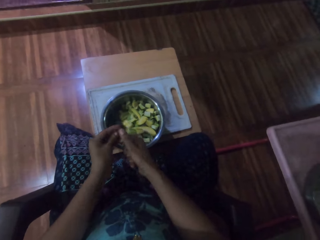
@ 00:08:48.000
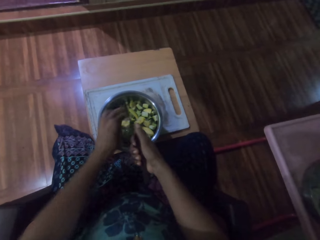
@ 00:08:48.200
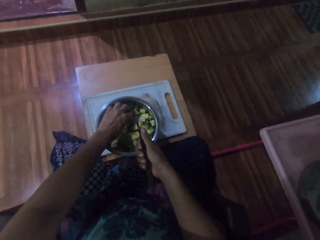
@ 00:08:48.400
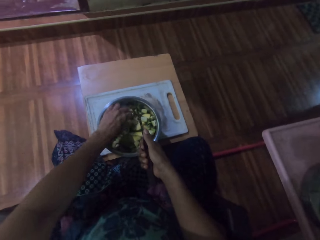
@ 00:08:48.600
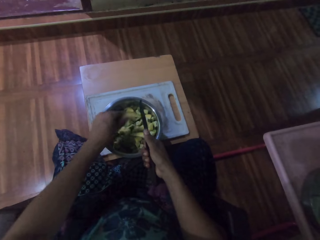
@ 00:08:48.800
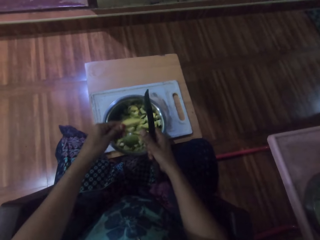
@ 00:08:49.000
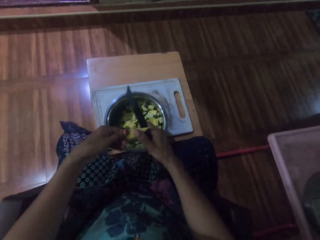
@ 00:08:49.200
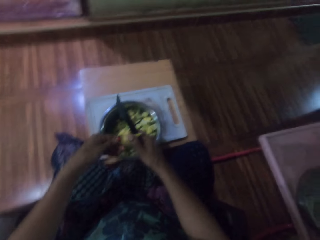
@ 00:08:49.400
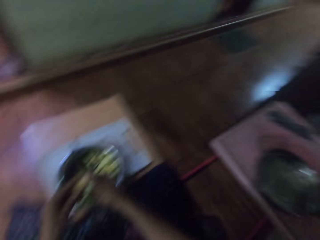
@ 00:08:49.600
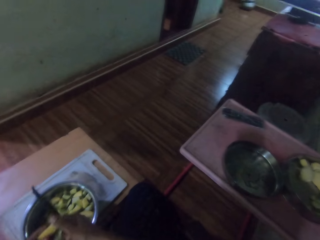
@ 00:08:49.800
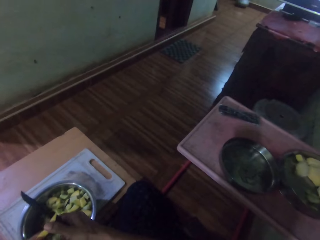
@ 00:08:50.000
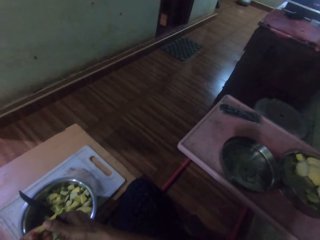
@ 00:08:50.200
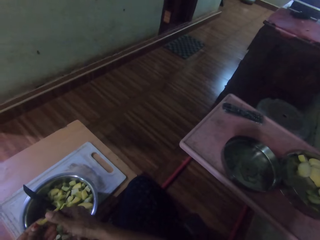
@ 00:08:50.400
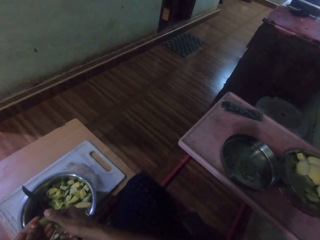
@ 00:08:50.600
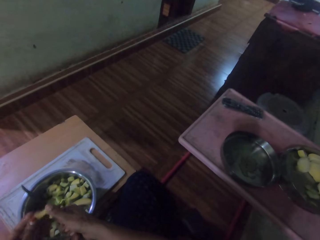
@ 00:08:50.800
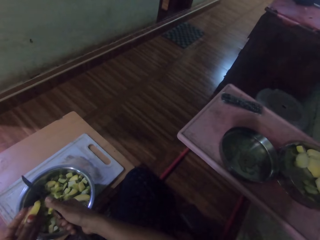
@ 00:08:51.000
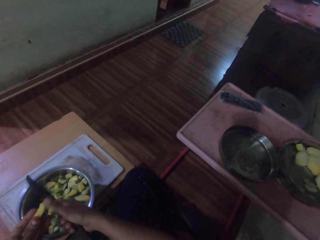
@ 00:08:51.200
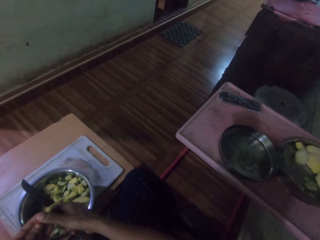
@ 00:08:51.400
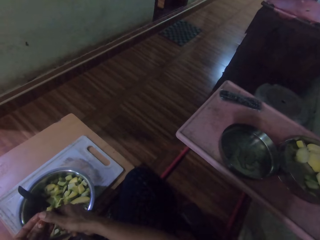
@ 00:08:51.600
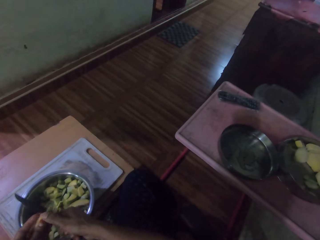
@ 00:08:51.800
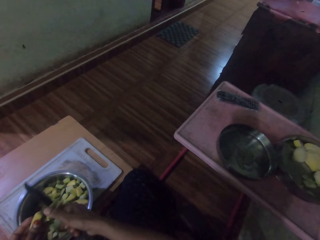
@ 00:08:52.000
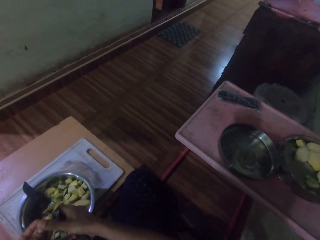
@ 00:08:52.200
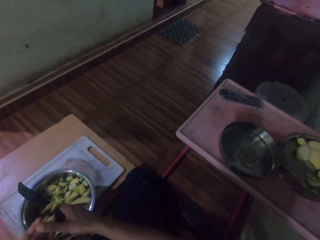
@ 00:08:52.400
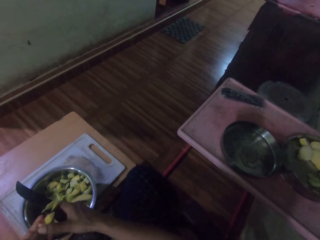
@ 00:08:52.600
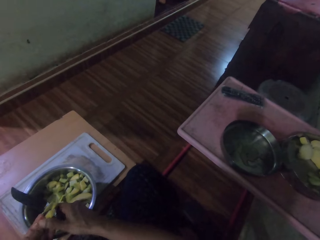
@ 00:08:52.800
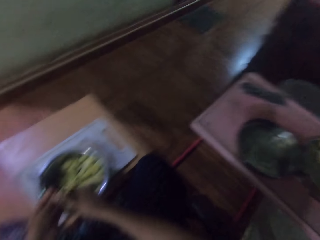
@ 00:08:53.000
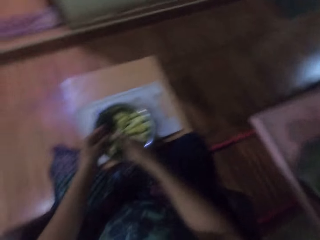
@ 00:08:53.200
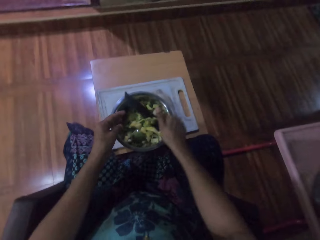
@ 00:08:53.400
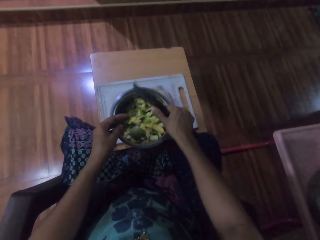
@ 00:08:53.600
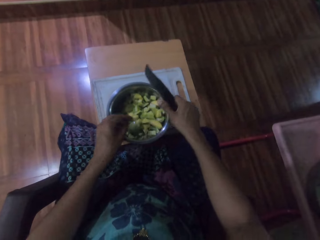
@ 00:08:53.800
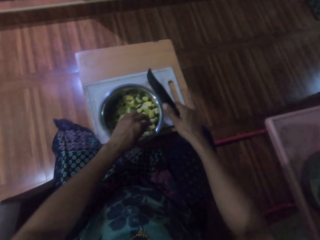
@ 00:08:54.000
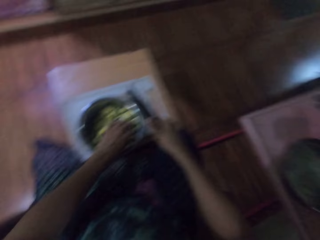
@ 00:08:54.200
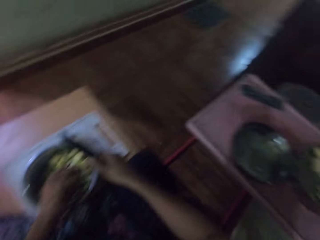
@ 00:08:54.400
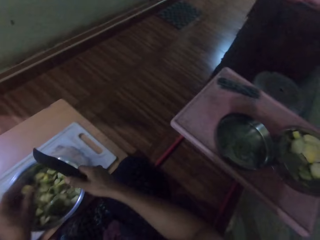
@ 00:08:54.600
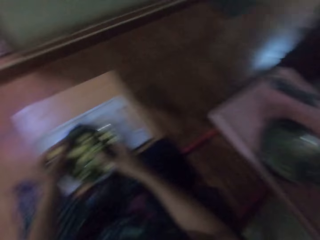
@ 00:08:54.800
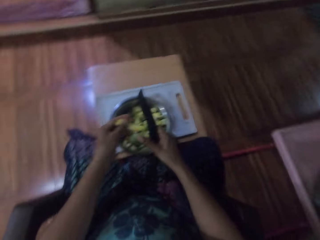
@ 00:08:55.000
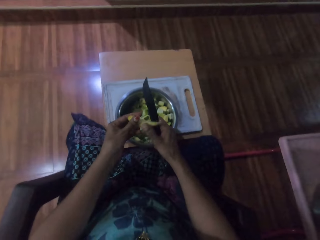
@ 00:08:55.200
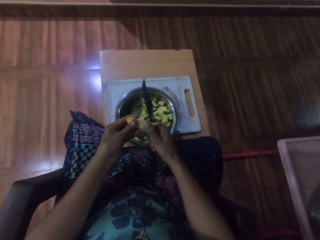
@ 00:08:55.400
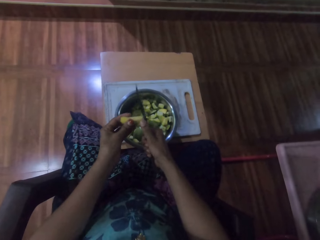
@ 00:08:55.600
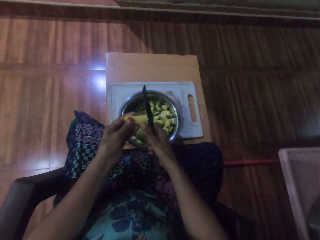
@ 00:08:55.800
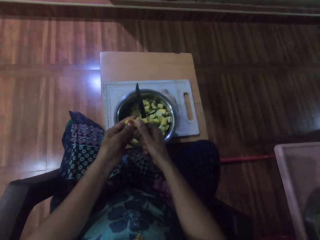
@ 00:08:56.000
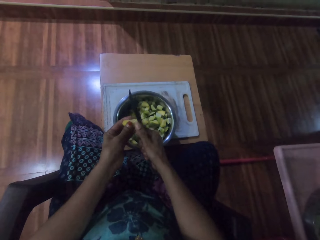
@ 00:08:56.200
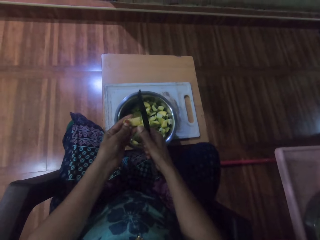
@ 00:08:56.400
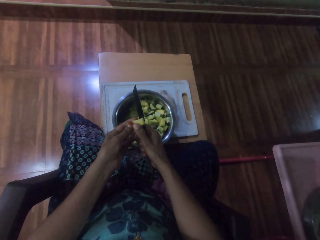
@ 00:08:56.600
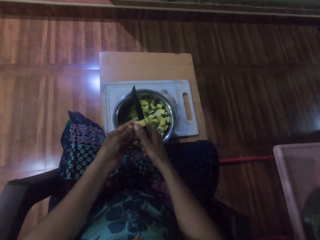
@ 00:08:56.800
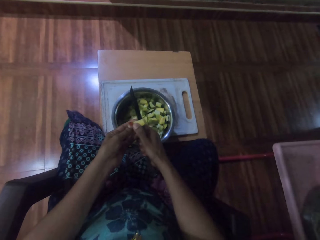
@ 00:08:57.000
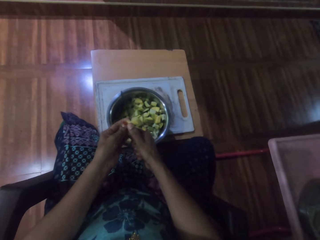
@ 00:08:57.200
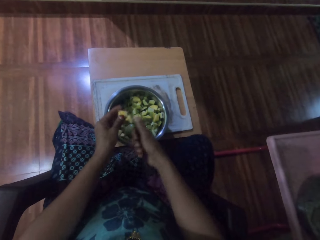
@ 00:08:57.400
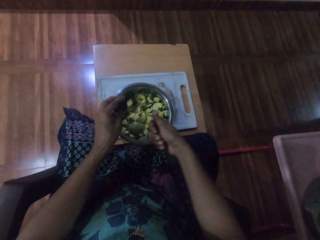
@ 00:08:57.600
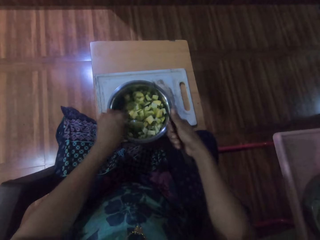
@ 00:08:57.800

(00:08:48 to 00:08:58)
The camera wearer picks a piece of potato from the pot. They cut the piece of the potato. They pick a piece of potato from the pot. They cut the piece of the potato.

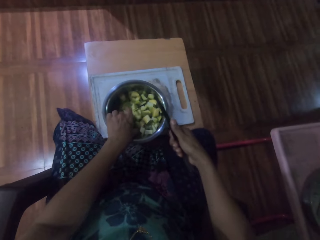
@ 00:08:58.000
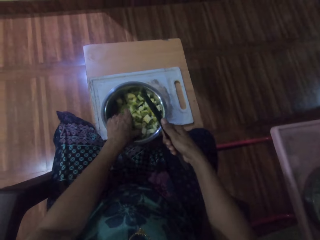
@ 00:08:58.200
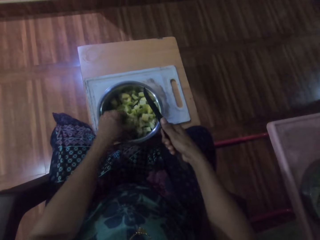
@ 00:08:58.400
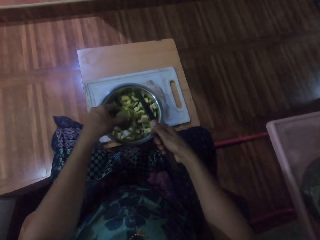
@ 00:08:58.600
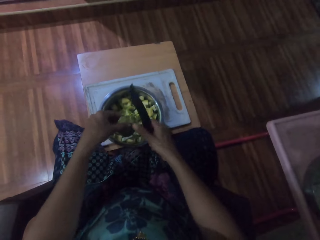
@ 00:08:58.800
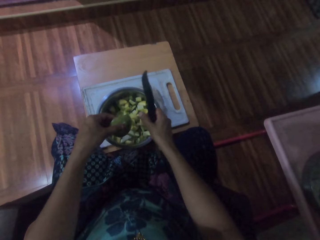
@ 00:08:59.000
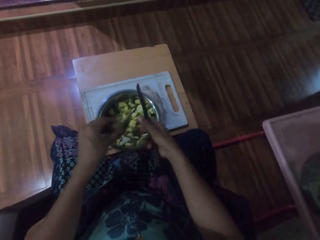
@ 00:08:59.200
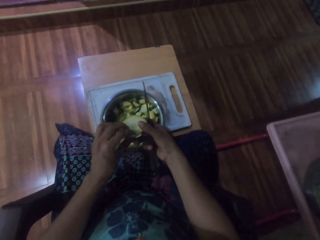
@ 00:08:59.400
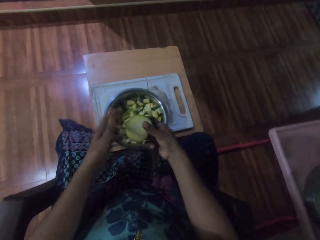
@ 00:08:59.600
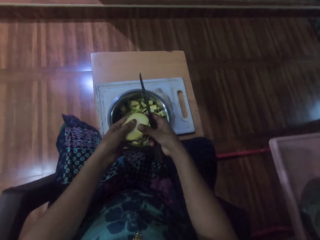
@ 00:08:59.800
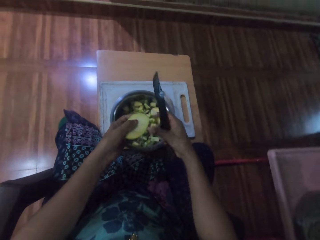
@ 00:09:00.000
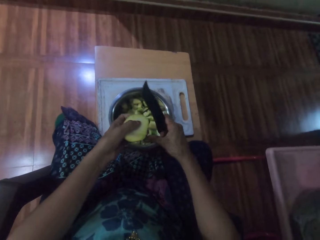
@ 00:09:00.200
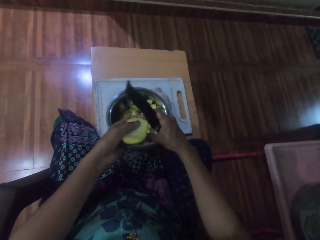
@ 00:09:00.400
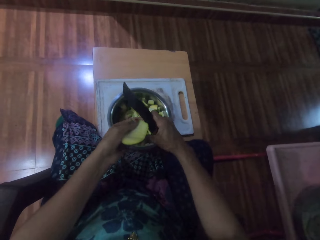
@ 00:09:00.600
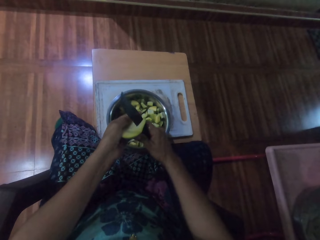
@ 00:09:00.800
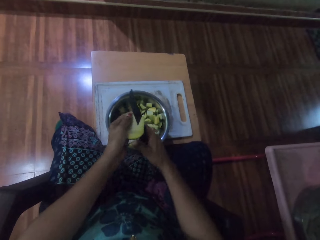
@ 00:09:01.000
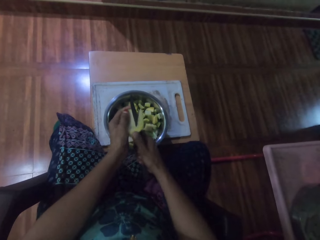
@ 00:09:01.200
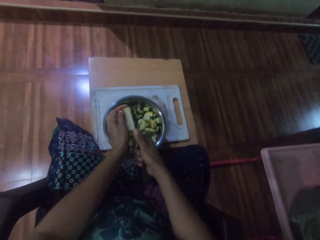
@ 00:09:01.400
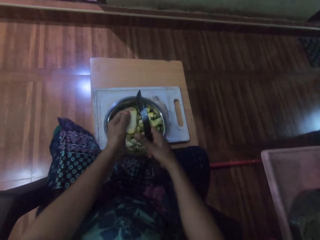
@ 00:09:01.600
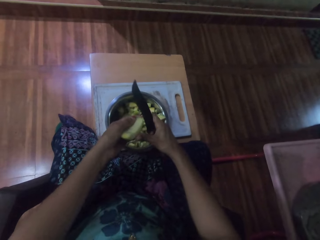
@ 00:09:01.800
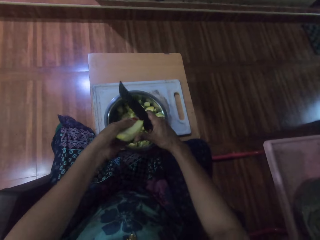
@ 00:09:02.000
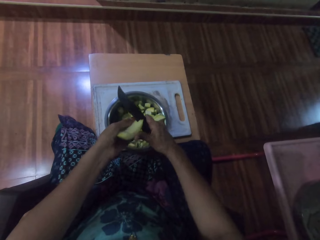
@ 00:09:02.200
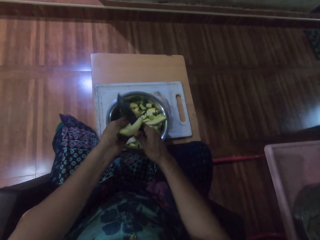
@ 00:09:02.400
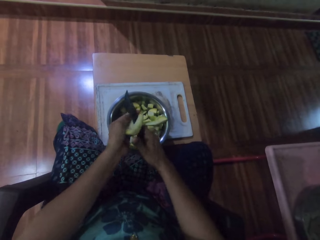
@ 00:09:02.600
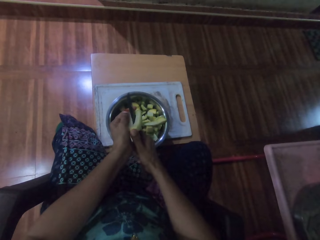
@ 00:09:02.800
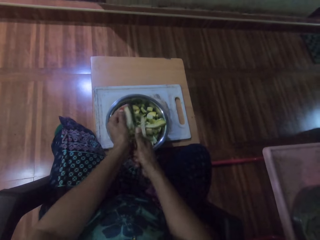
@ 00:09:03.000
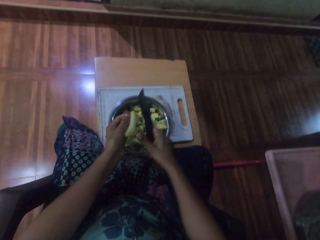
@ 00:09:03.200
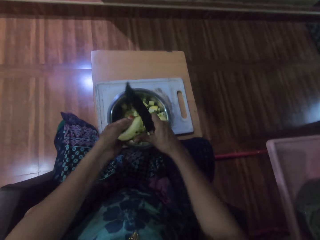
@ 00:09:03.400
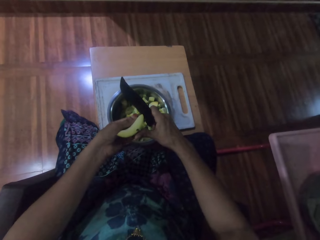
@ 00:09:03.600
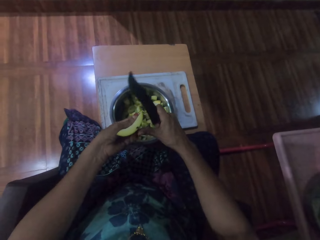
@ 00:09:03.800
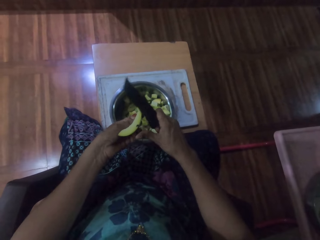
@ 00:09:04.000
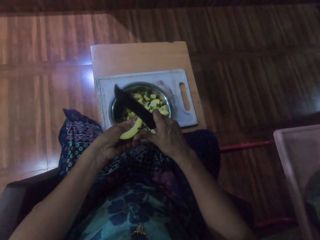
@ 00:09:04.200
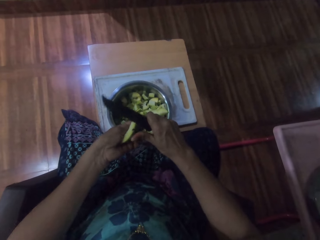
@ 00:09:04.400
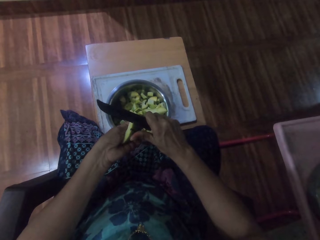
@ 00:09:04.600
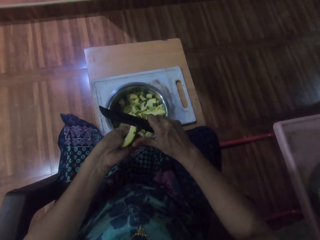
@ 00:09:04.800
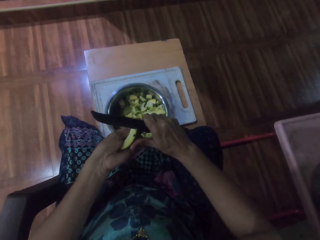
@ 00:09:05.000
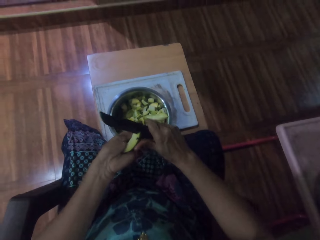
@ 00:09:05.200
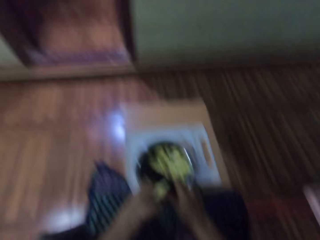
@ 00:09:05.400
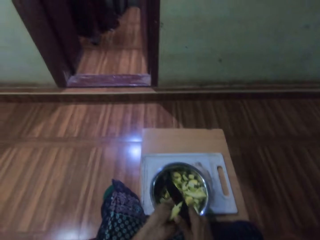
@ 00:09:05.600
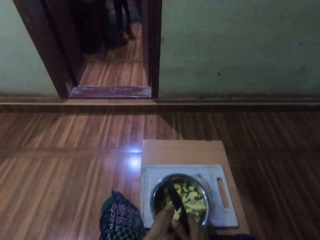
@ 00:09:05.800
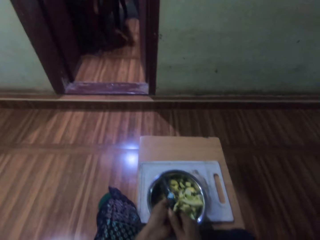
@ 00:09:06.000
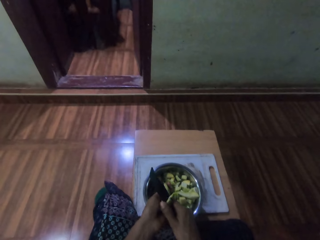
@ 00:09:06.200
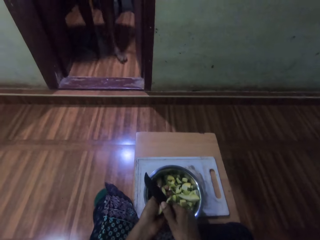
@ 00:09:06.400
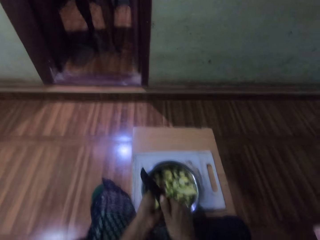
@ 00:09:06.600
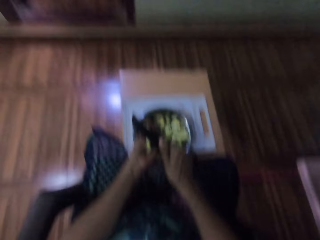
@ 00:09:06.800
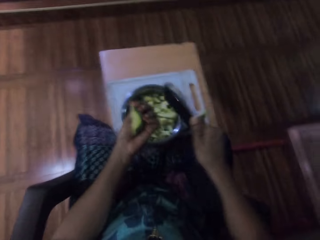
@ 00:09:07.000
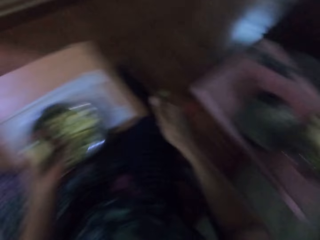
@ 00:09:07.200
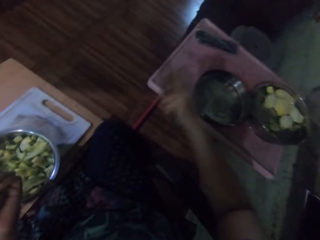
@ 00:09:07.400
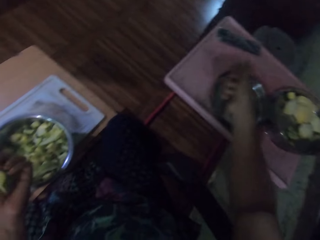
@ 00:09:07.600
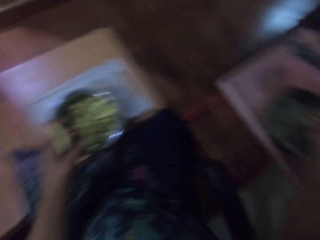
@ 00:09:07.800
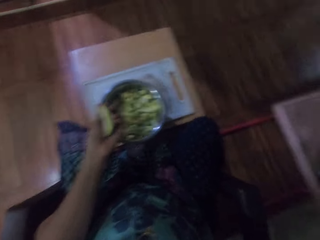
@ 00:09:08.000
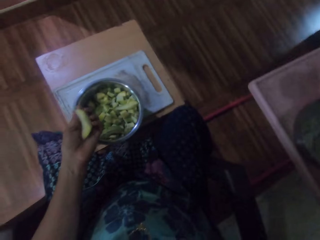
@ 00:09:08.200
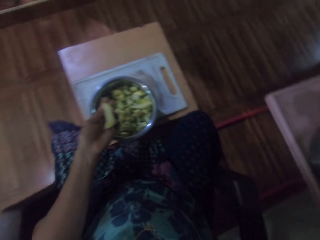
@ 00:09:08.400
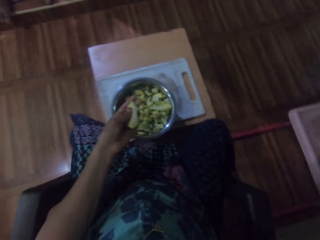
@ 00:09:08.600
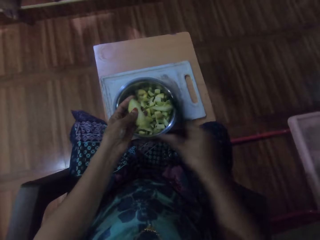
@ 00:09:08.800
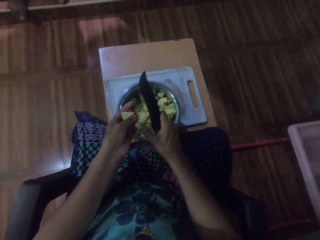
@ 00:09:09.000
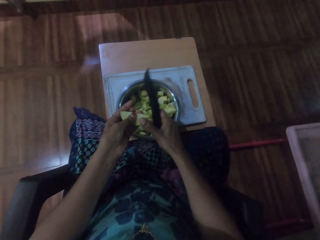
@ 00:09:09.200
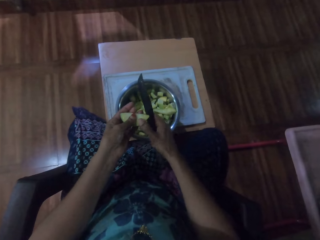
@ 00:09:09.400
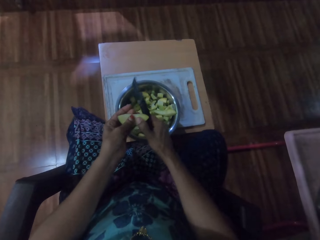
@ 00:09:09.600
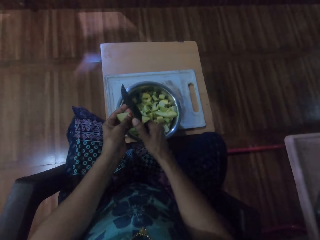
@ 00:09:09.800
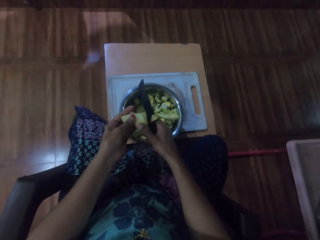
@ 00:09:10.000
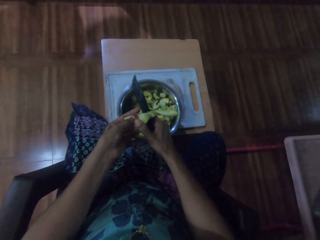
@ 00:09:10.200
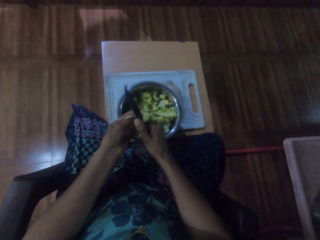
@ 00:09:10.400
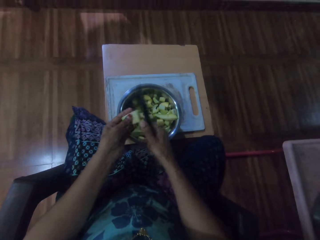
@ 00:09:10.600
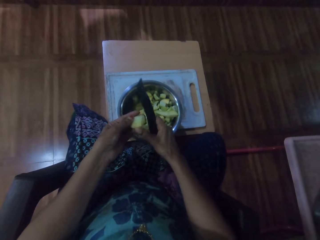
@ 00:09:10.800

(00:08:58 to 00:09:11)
The camera wearer picks a piece of potato from the pot. They cut the piece of the potato.
